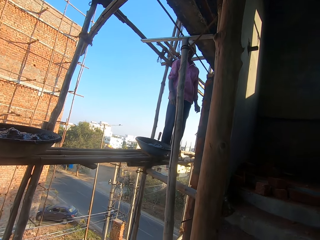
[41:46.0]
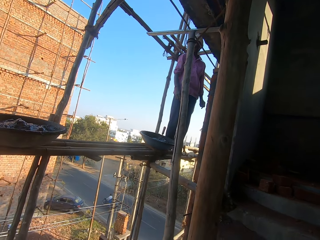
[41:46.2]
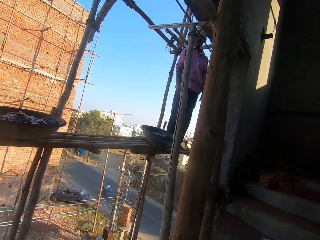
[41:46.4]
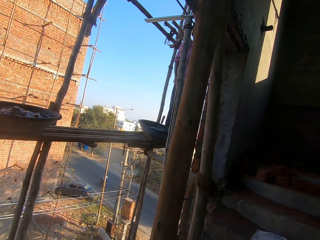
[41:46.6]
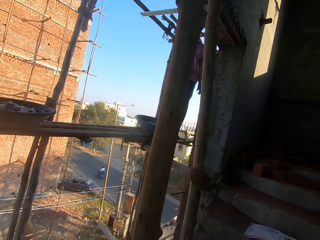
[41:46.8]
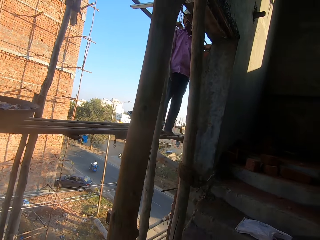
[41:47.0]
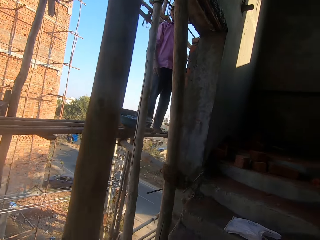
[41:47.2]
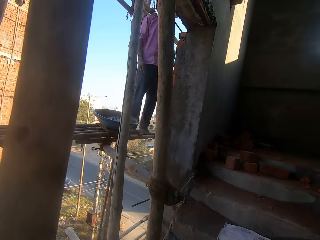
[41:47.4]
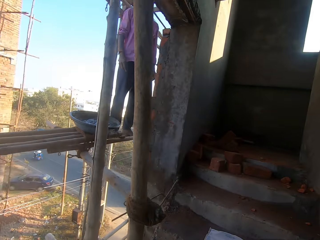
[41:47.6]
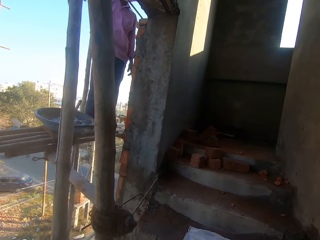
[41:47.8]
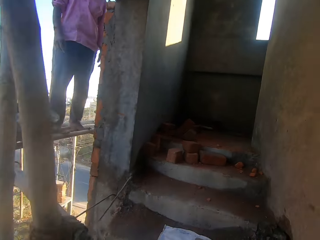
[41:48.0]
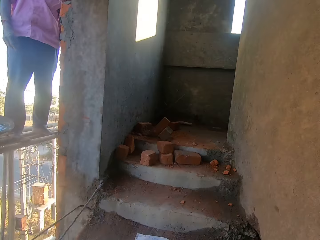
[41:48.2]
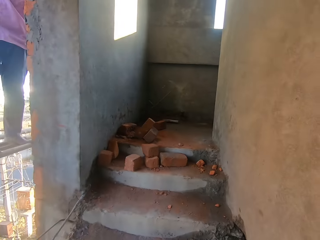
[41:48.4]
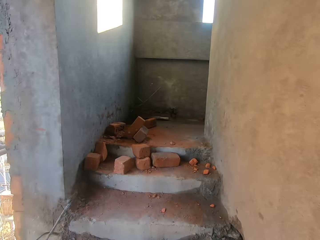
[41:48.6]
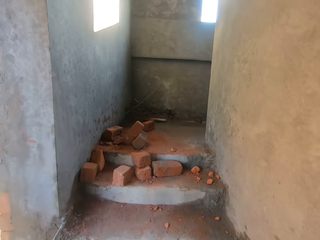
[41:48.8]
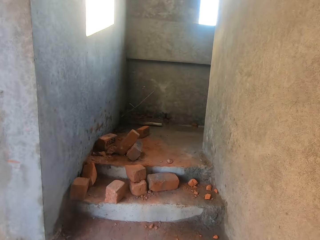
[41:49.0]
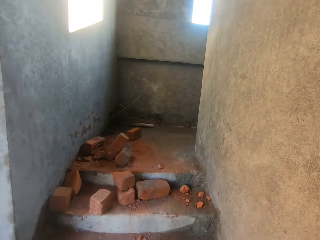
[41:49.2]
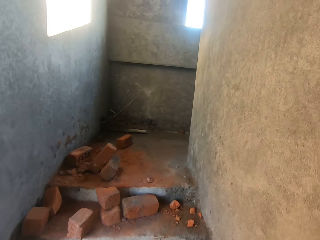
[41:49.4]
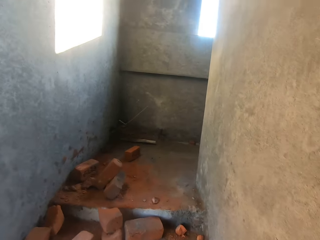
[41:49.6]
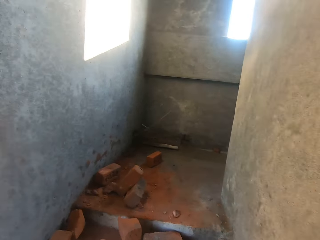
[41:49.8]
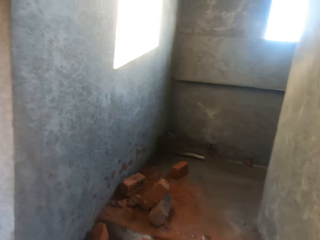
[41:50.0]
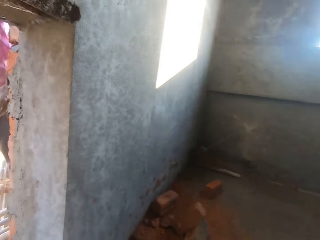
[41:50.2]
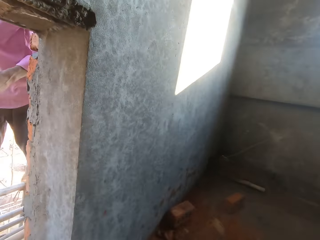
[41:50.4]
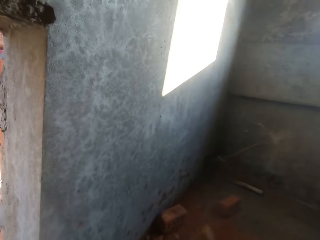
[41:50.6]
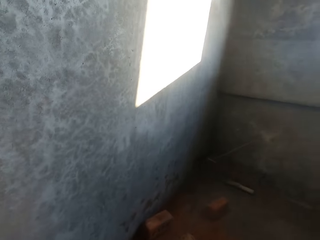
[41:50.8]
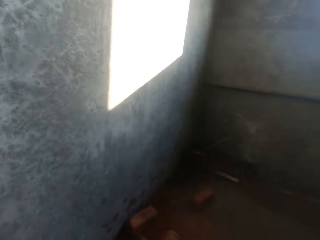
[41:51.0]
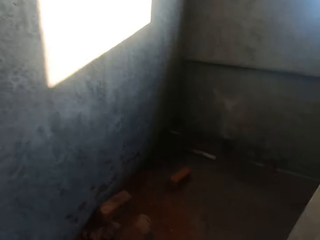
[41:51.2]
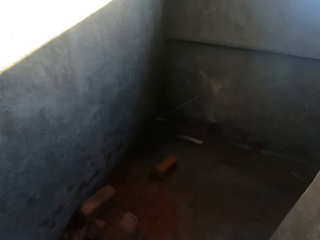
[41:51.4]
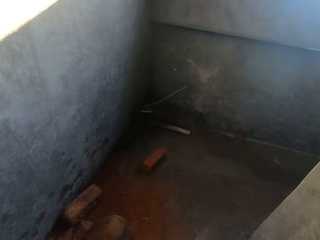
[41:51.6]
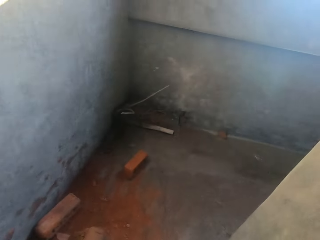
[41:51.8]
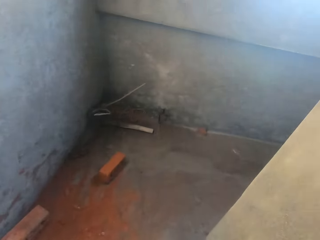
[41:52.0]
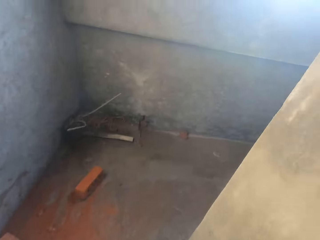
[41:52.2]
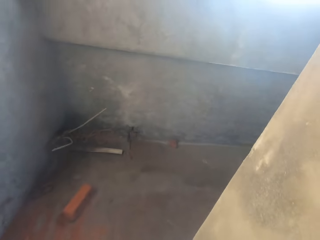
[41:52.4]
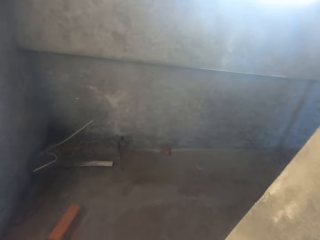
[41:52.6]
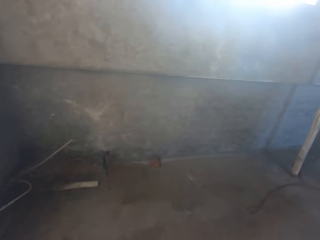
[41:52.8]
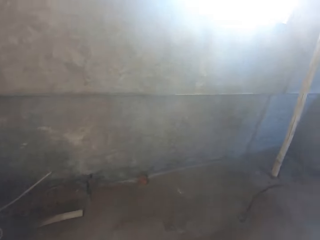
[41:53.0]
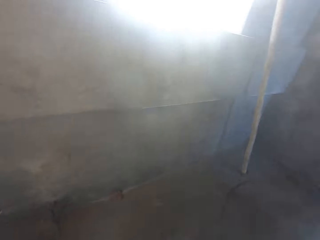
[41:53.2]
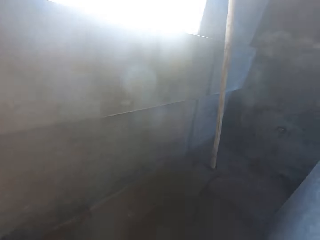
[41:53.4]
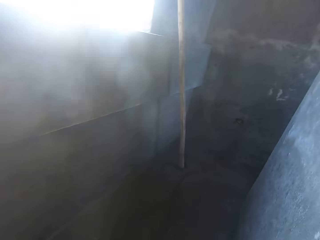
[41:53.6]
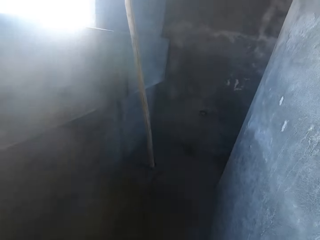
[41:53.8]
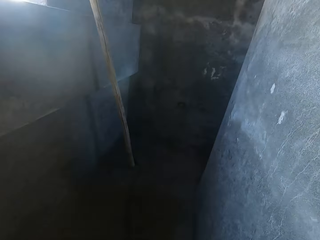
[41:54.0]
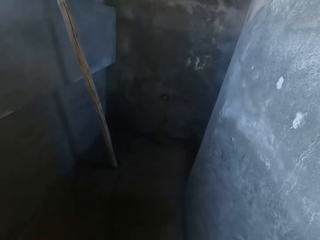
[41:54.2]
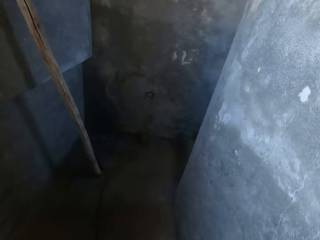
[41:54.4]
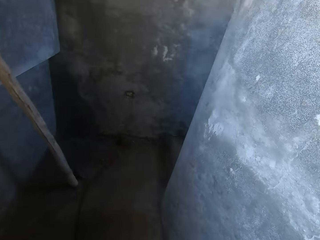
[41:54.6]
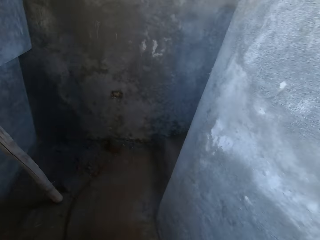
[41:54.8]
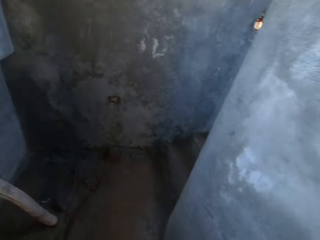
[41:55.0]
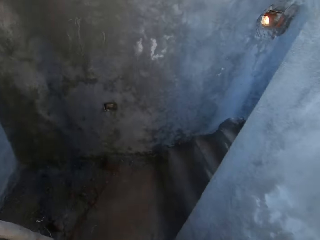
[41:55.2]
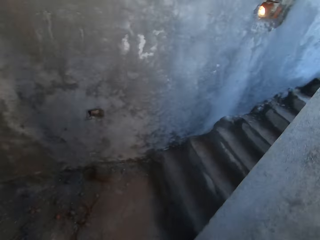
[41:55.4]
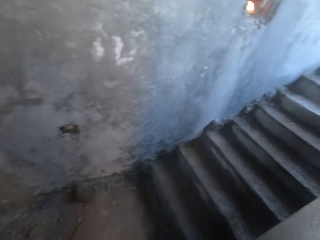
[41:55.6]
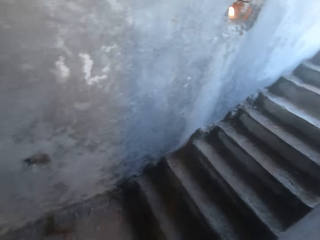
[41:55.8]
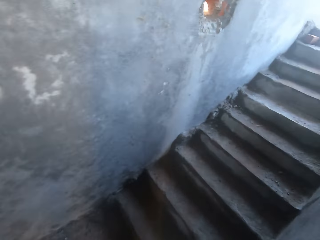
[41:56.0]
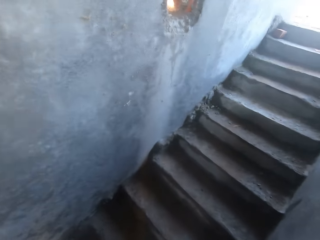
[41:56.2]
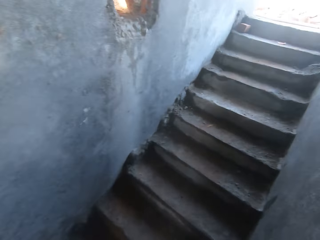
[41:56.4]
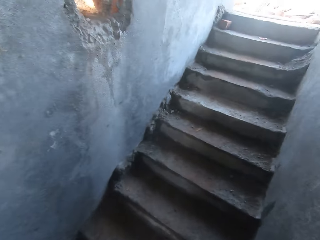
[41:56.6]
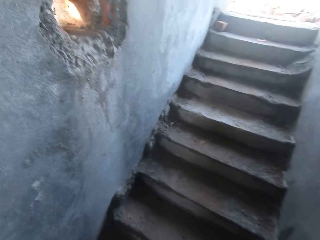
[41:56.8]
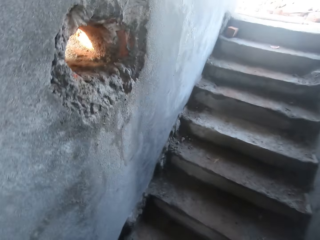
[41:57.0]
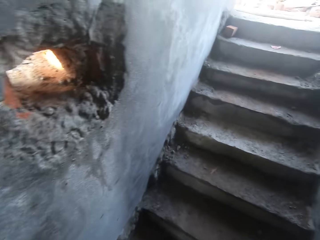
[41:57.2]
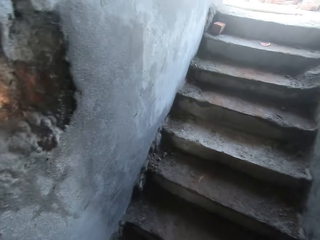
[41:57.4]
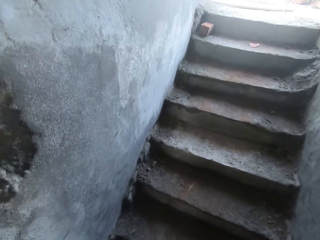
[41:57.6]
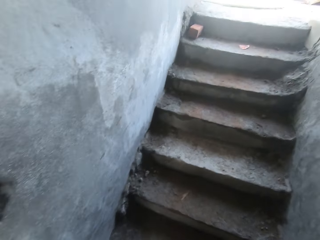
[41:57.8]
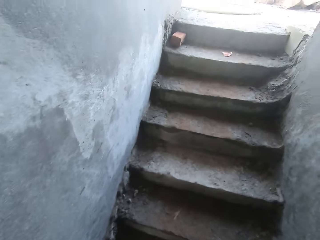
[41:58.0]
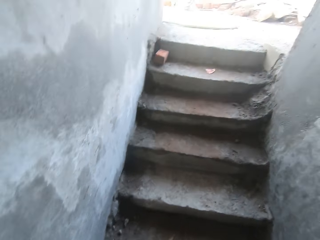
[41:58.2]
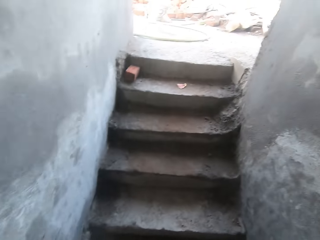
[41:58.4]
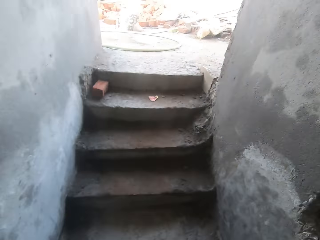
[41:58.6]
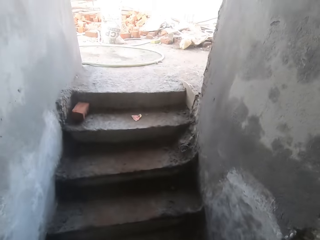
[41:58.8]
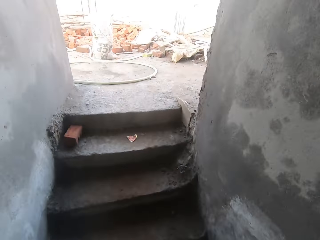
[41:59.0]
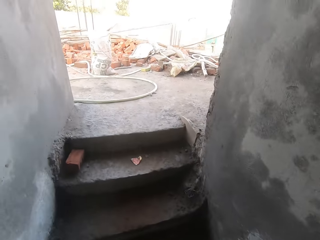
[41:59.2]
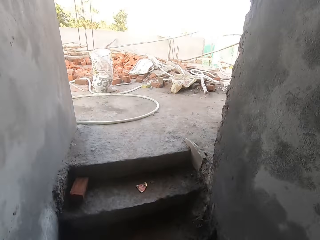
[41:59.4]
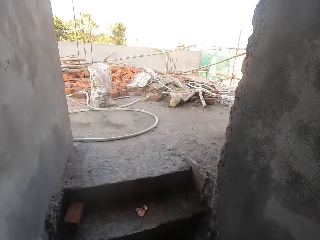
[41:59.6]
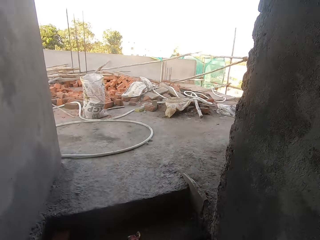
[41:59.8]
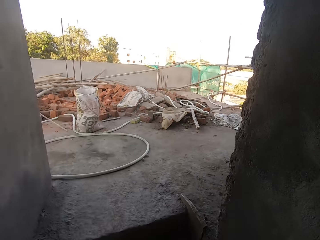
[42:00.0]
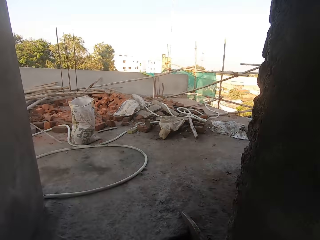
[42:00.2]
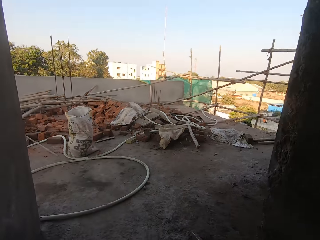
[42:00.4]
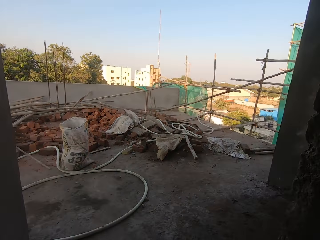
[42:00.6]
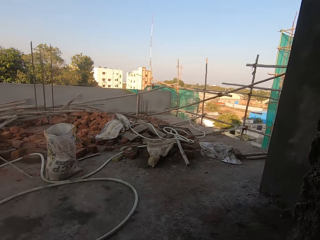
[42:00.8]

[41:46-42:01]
The camera wearer climbs up a set of stairs in the apartment. They climb up the set of stairs in the apartment again.

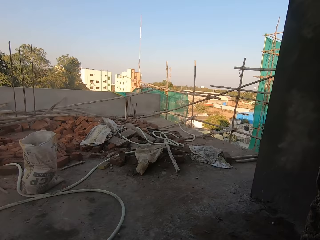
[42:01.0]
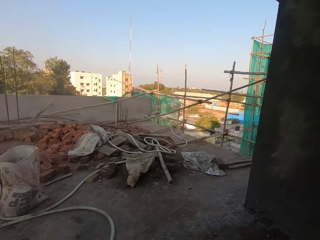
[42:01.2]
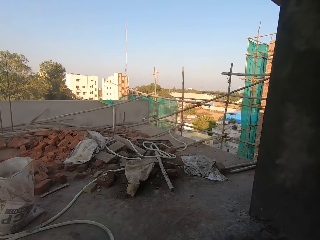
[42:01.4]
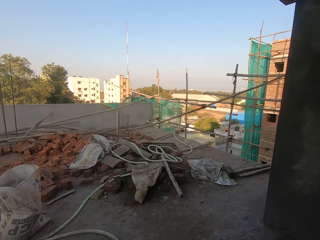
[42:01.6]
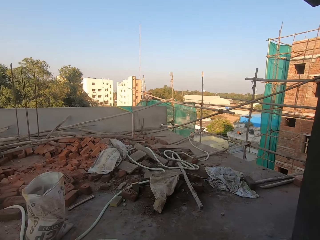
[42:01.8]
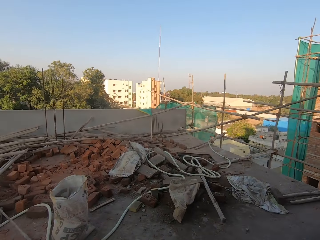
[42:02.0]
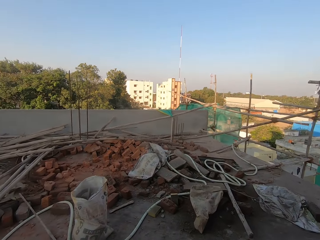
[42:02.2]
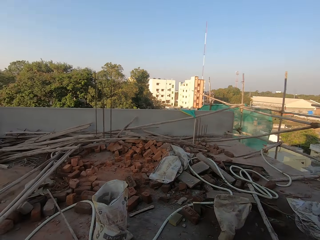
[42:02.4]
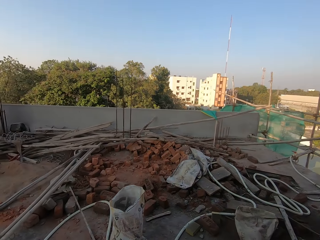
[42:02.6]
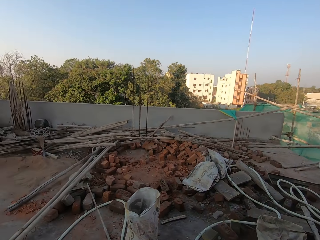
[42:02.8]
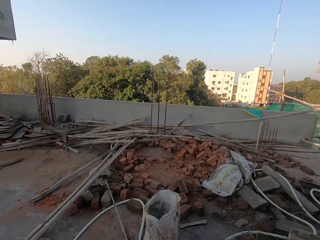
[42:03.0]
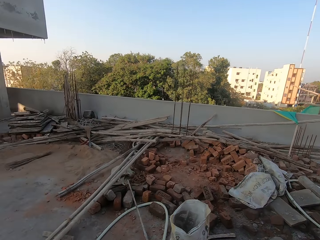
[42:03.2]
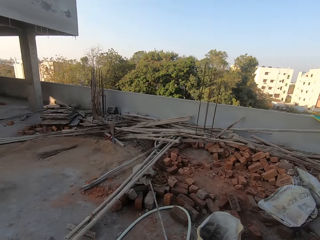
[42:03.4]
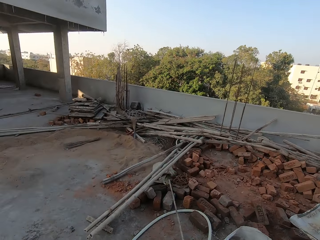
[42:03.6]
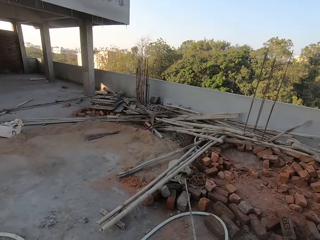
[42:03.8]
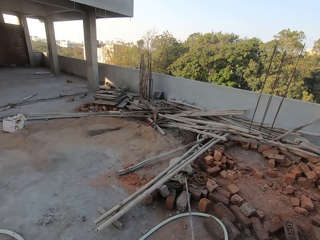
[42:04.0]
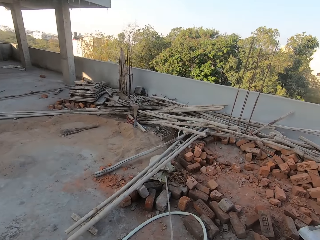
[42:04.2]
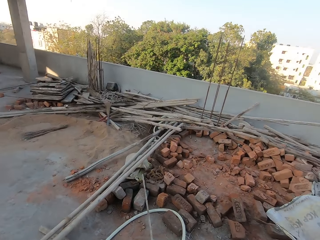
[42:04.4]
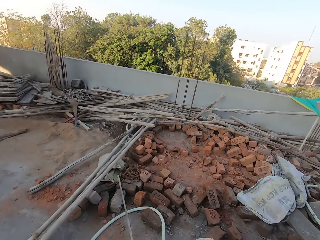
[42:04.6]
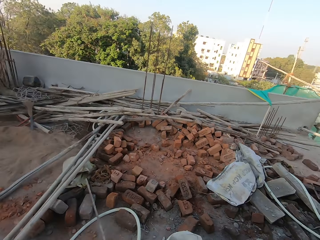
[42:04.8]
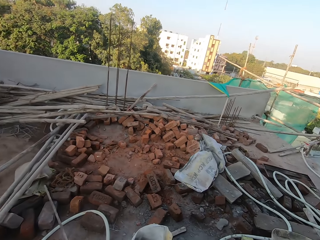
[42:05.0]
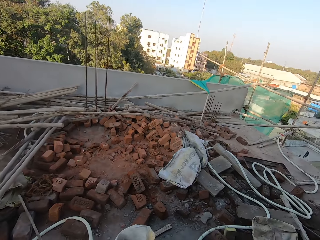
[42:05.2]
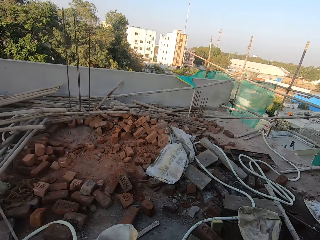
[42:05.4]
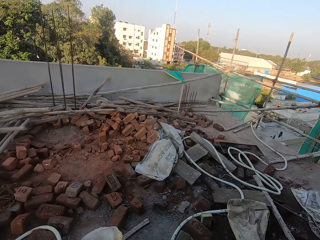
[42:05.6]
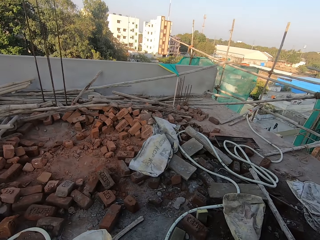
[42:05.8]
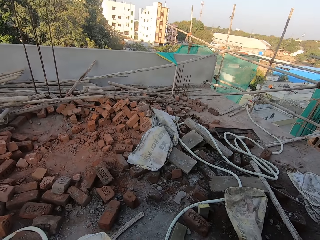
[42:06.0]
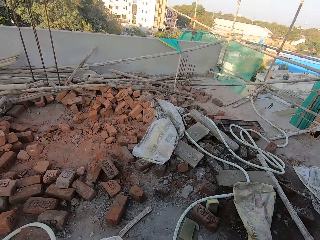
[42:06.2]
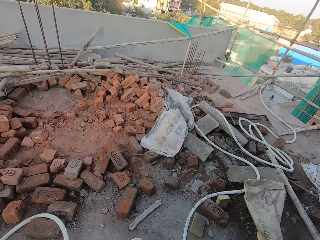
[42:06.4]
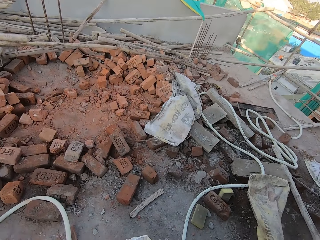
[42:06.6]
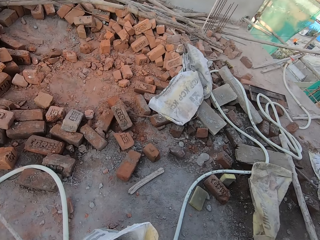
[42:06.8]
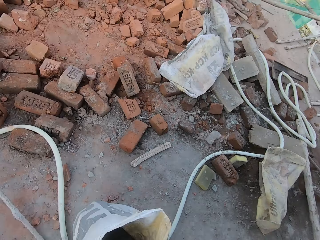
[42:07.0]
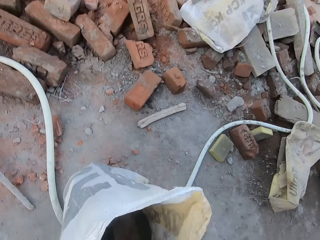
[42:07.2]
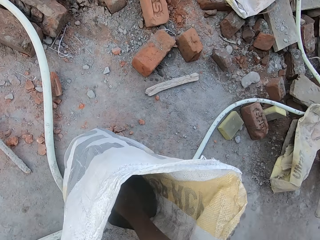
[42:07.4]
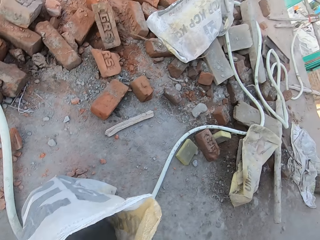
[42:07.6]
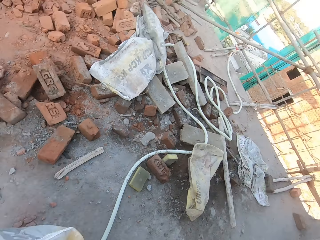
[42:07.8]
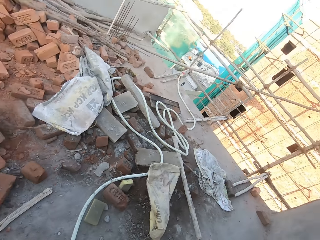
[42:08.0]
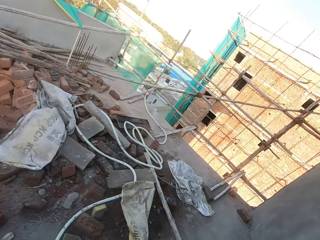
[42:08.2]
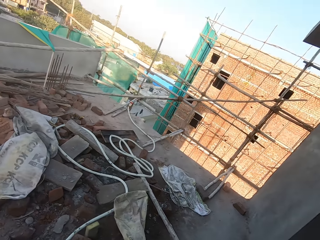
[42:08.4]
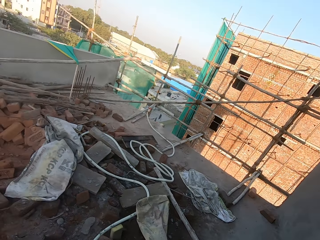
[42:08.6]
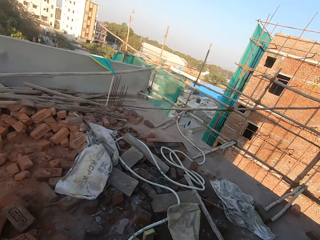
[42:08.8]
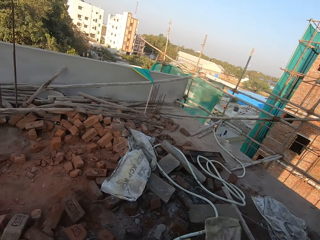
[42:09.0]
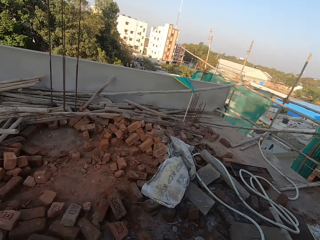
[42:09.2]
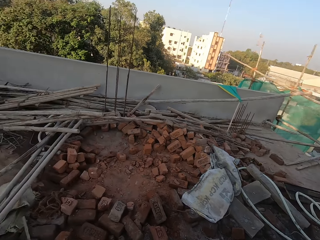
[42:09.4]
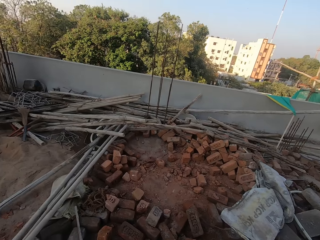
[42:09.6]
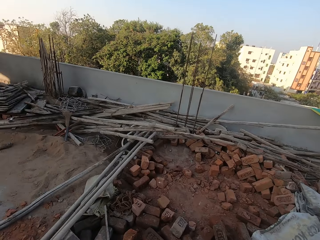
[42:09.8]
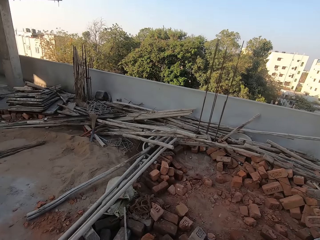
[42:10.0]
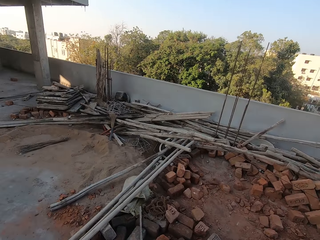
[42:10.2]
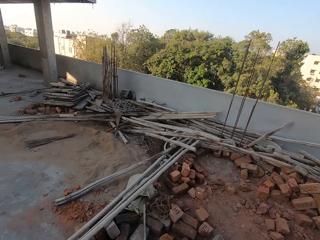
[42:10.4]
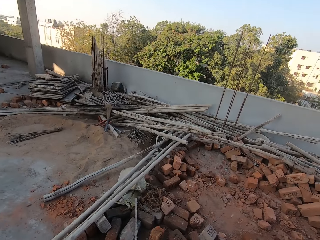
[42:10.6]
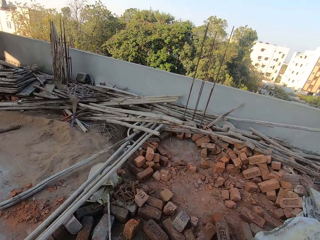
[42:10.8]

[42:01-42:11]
The camera wearer looks around. He gets cement from a bag on the floor with his right hand.
